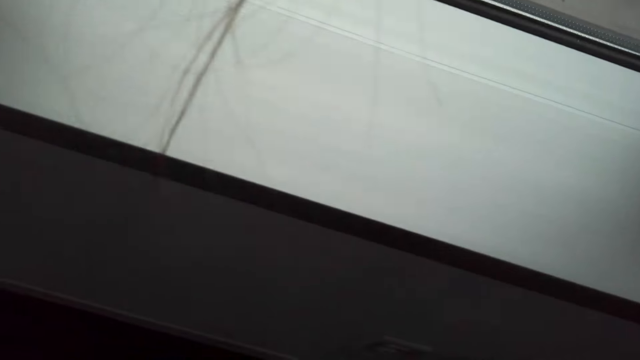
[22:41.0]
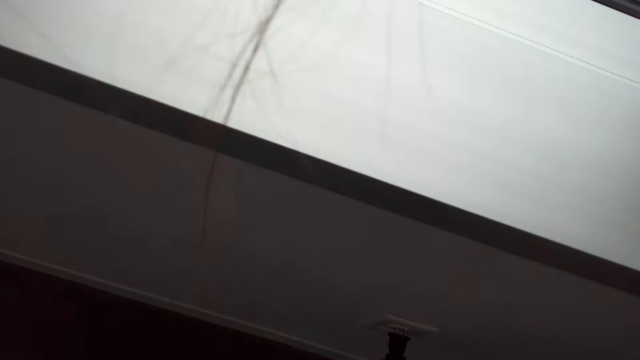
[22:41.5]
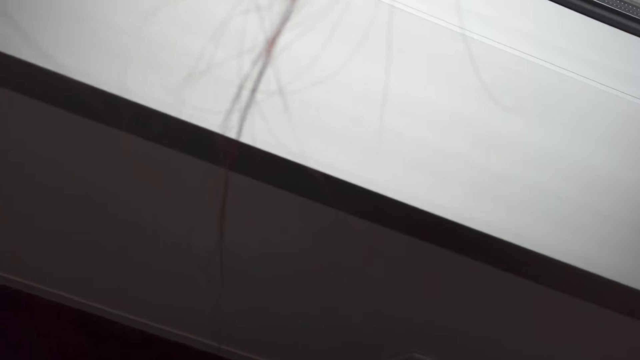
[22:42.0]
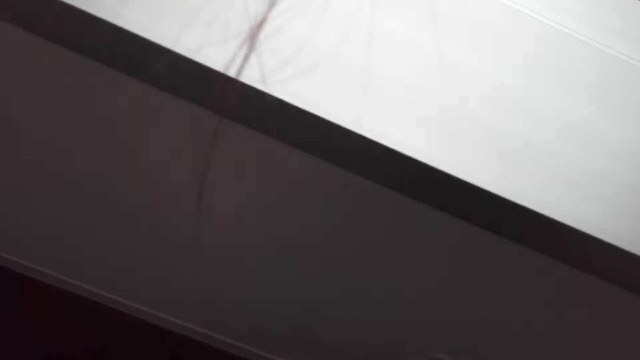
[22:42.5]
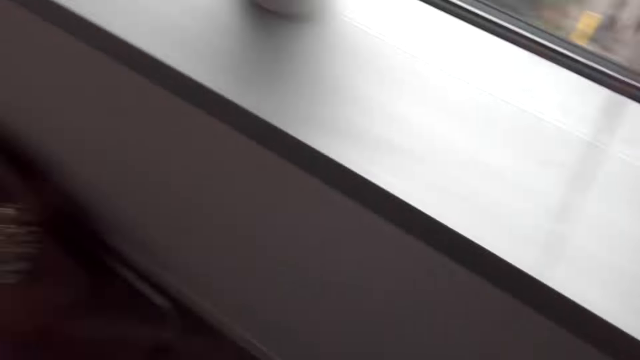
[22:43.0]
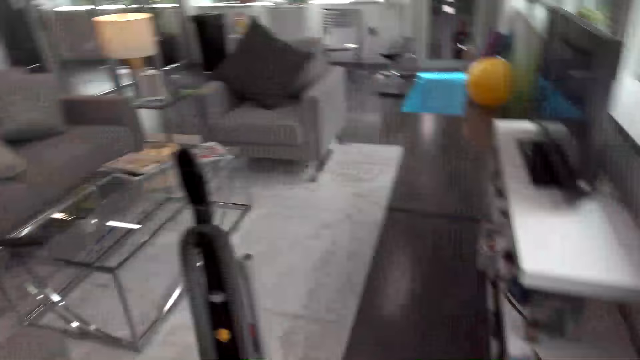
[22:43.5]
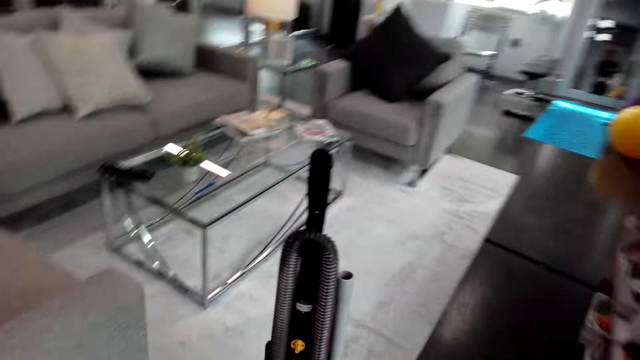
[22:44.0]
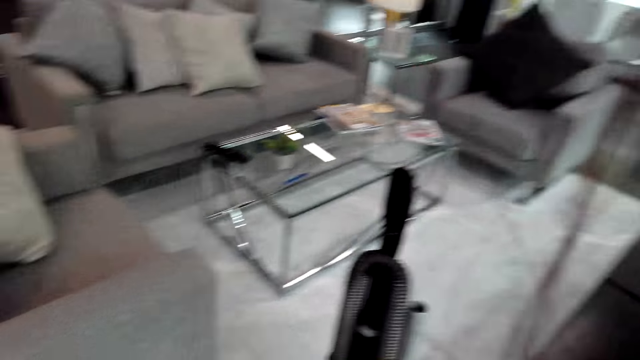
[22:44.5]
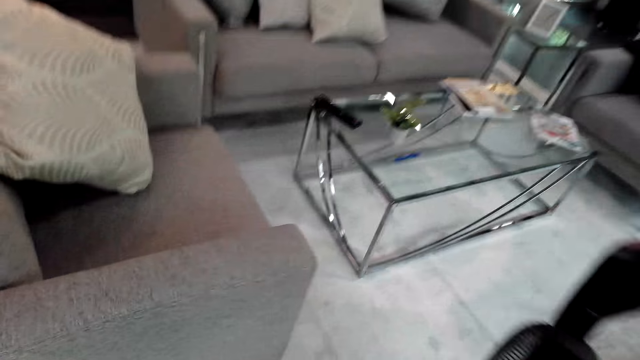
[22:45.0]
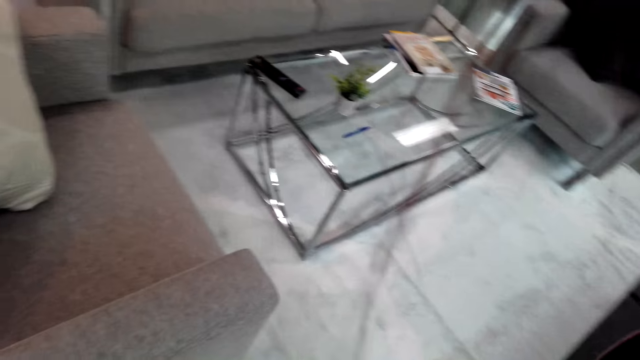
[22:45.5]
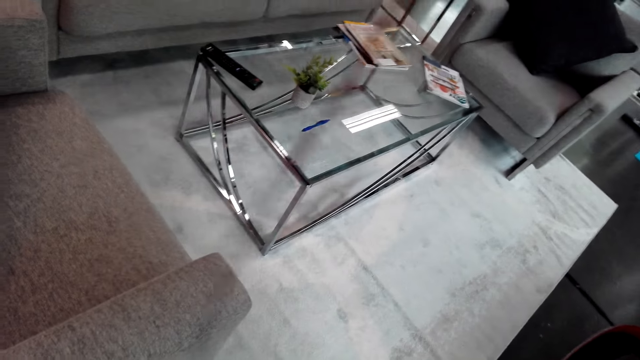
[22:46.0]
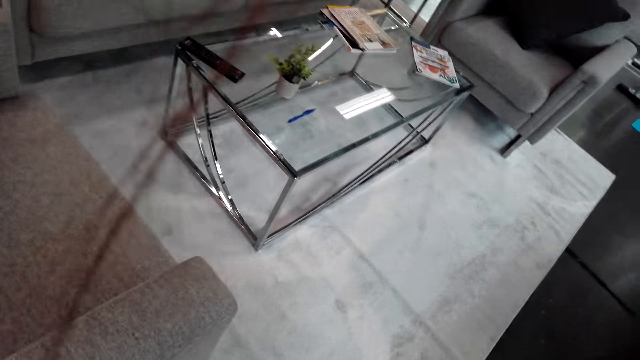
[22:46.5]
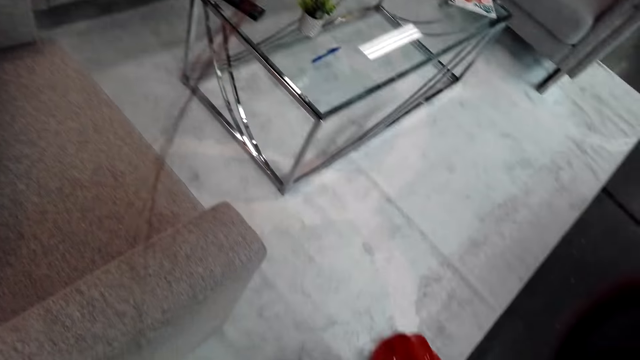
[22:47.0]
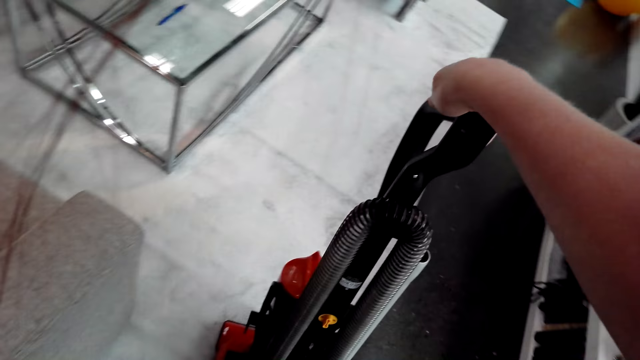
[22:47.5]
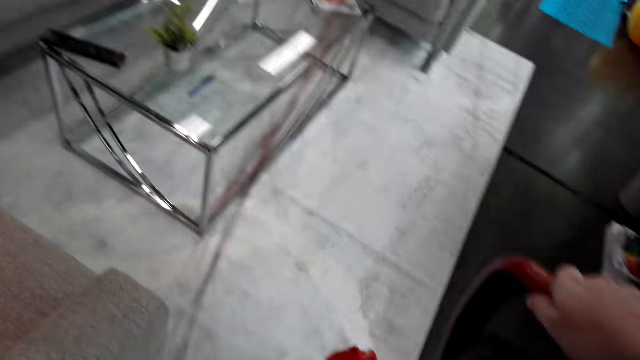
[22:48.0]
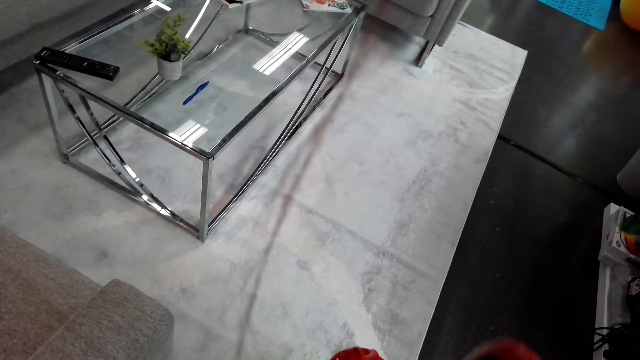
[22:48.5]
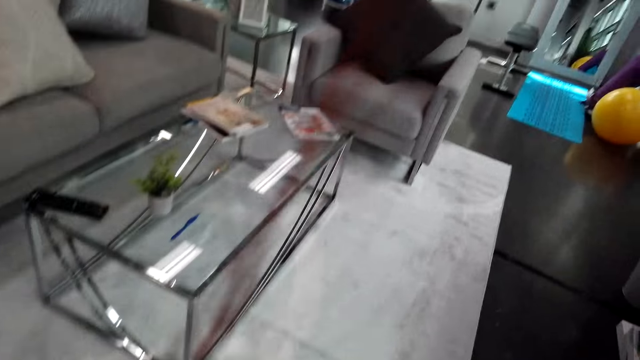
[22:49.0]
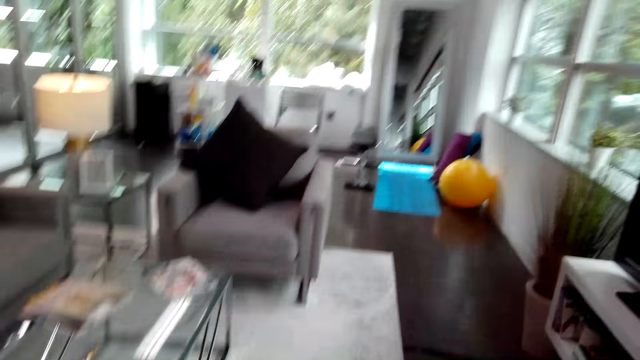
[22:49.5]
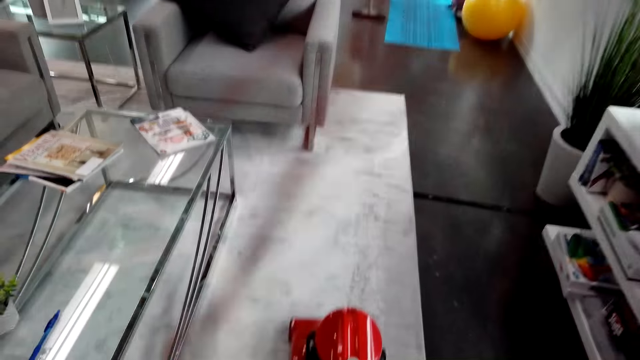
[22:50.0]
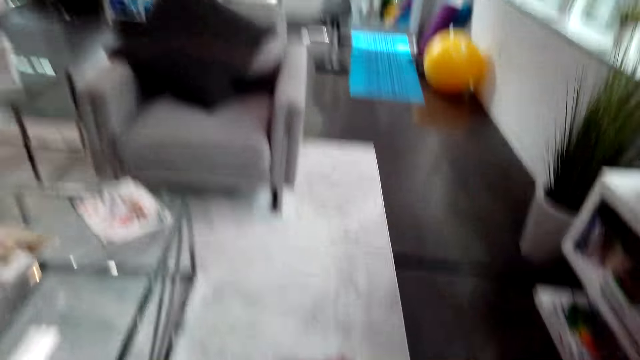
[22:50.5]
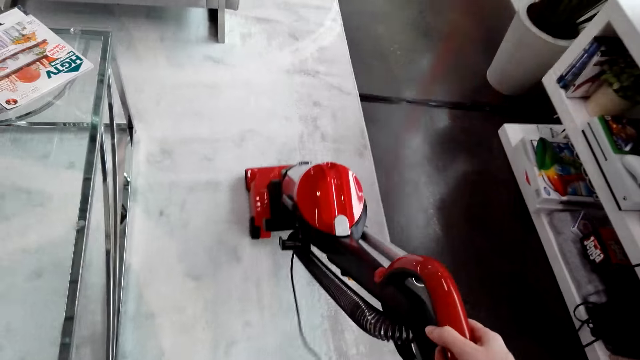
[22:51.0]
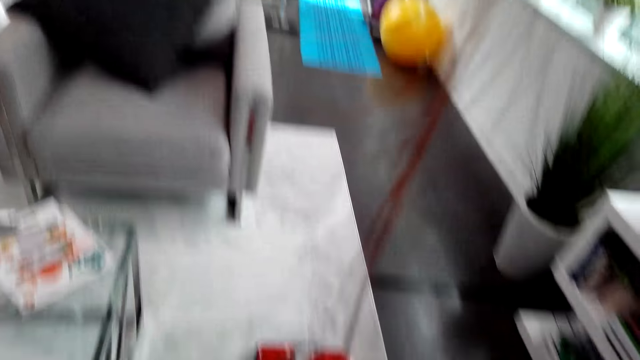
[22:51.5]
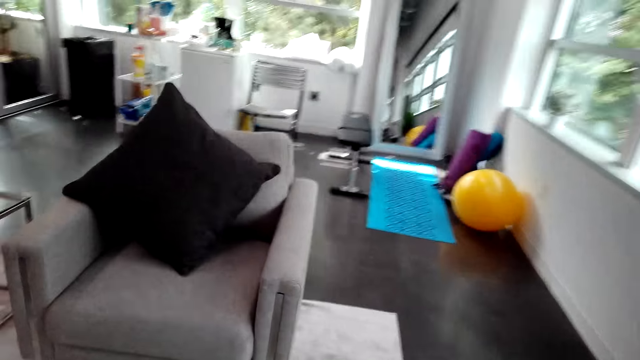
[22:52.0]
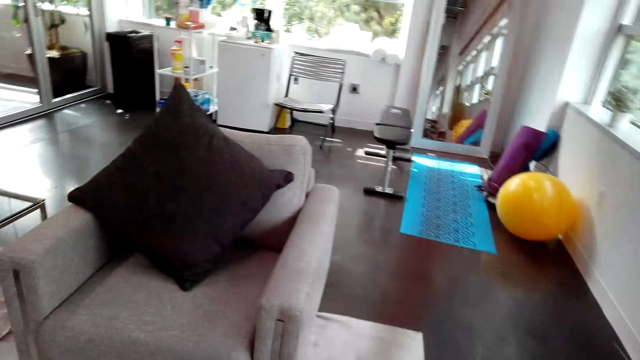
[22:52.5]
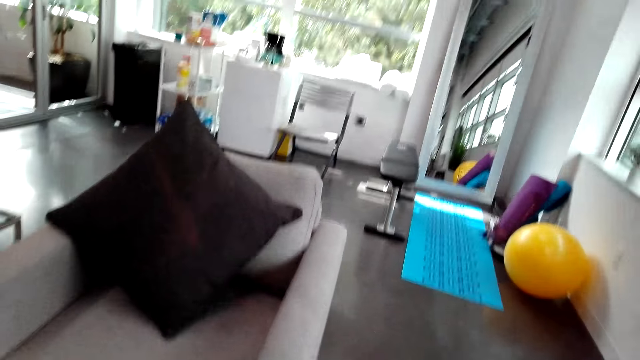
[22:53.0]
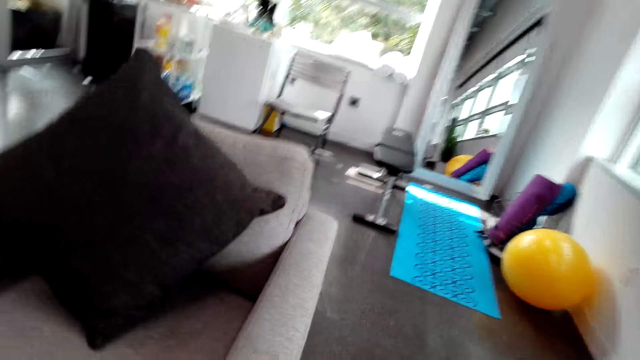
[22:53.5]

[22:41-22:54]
The camera wearer plugs the vacuum cleaner. They move in the room. They switch on the vacuum cleaner. They vacuum the living room floor.

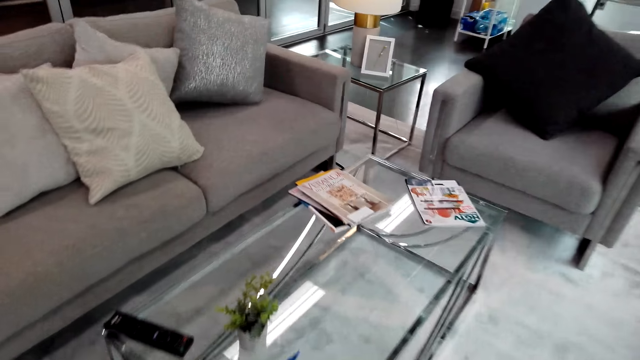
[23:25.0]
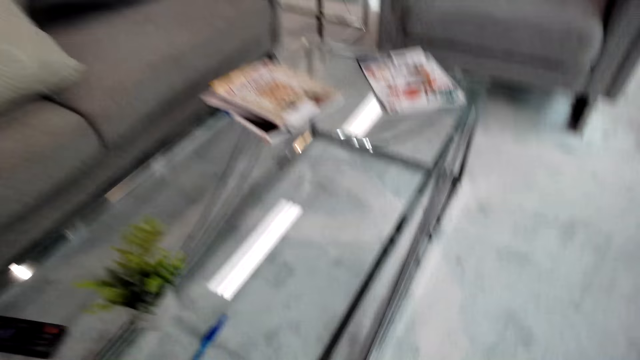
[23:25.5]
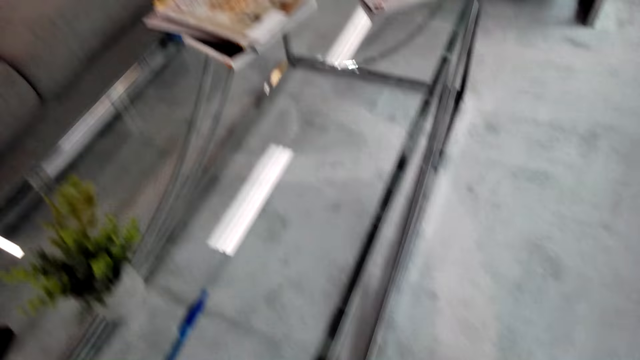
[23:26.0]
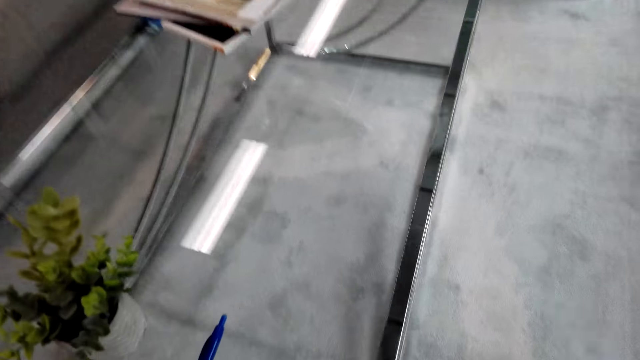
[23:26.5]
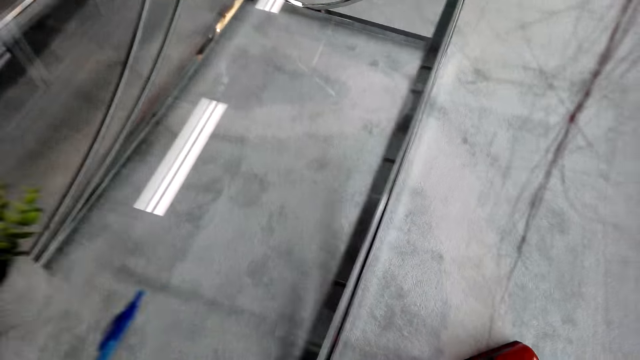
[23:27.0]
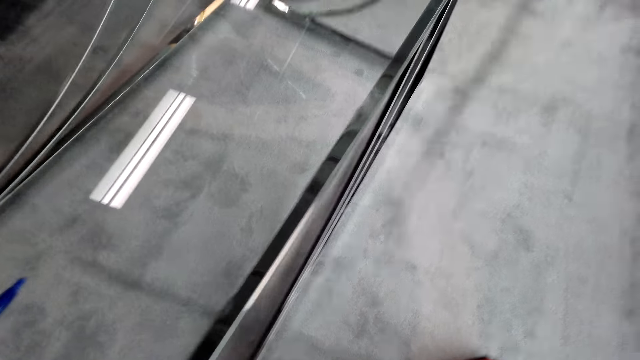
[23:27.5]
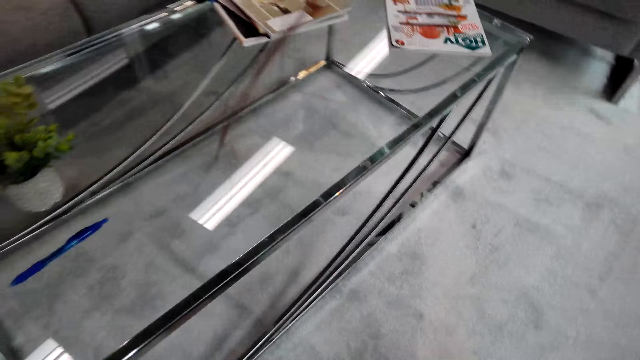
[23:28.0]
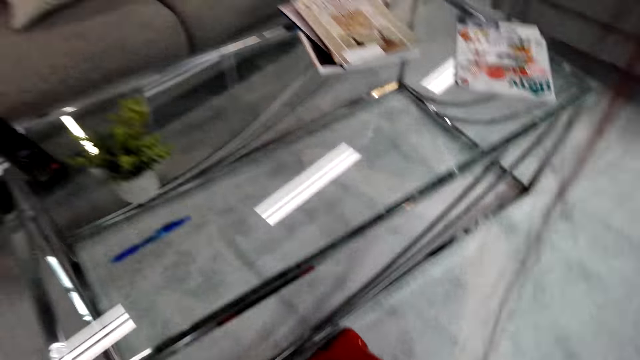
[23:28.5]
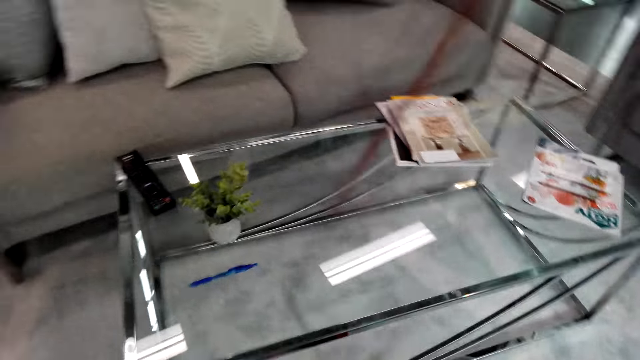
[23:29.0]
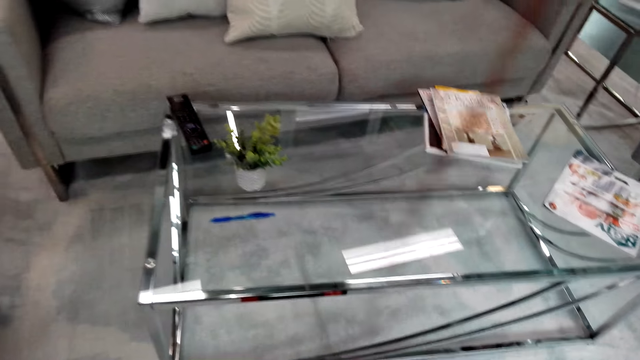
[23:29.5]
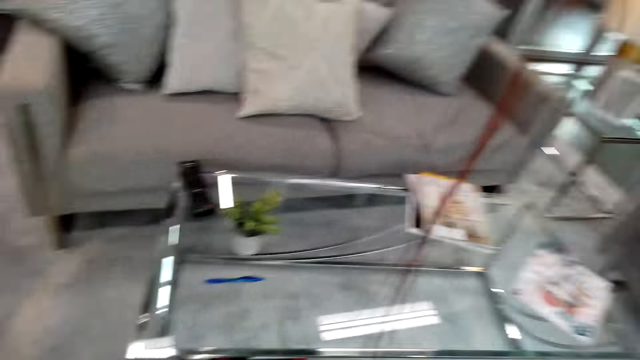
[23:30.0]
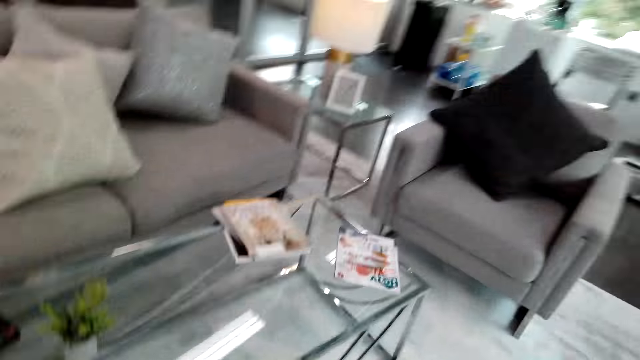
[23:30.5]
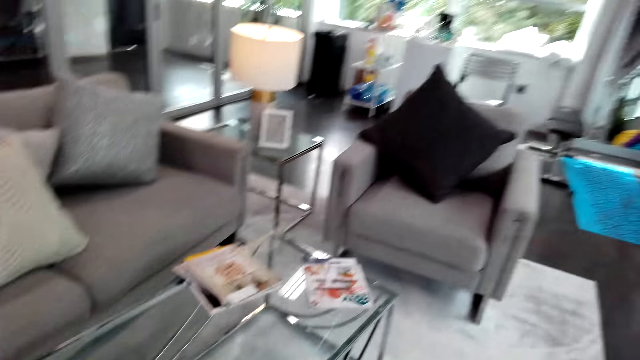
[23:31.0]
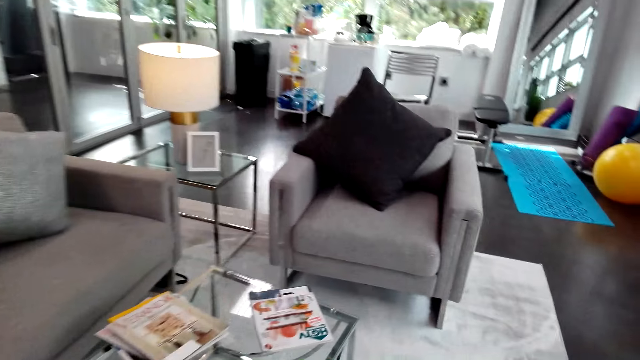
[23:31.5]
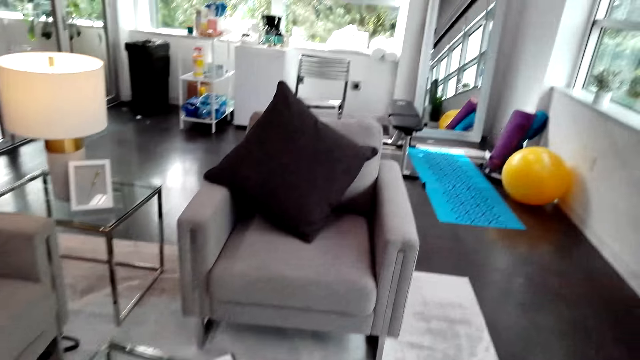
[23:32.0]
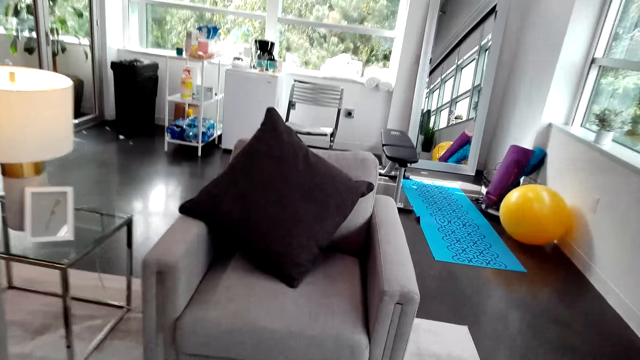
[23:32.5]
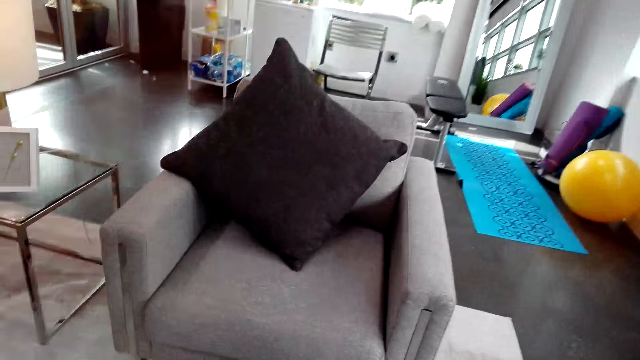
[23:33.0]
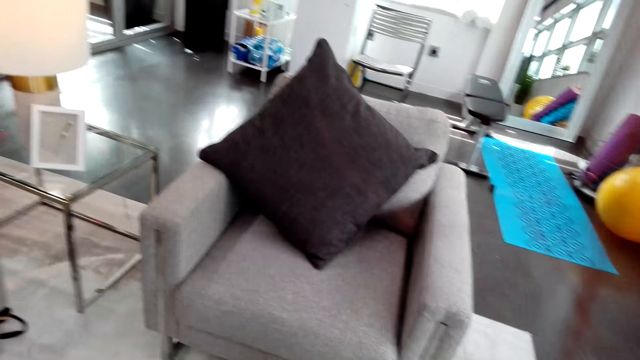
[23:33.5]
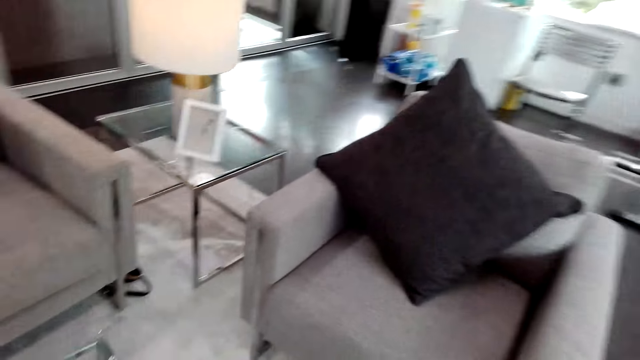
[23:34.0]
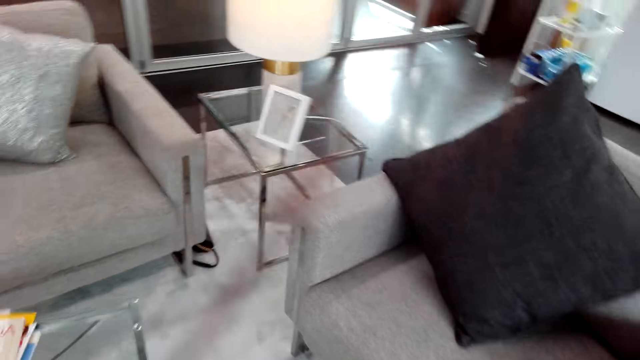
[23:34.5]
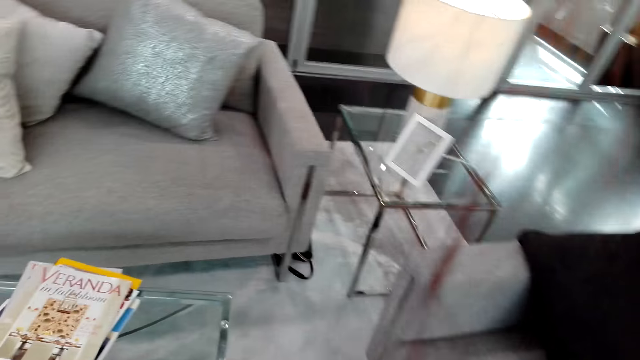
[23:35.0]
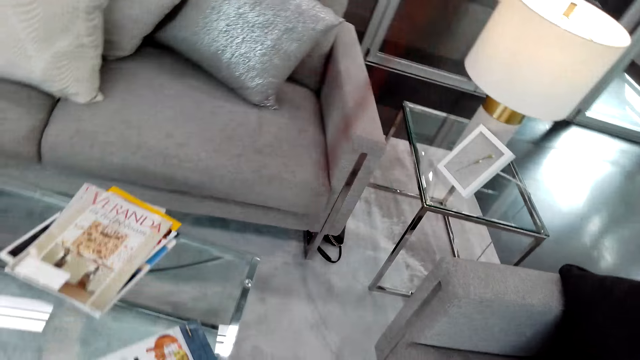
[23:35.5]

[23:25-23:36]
The camera wearer pushes the table. They vacuum the living room floor.
